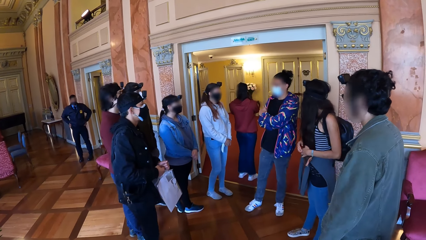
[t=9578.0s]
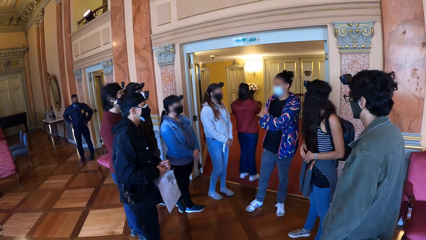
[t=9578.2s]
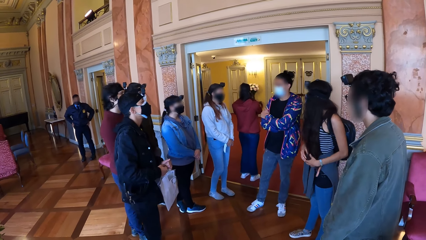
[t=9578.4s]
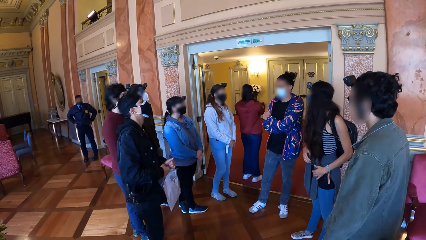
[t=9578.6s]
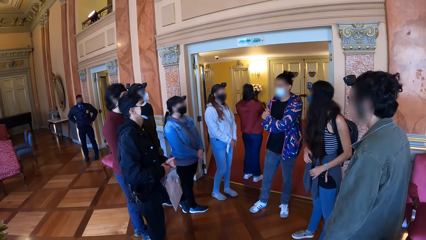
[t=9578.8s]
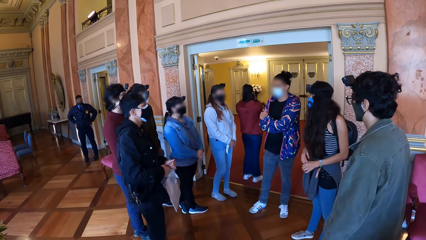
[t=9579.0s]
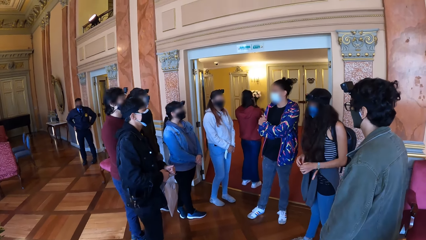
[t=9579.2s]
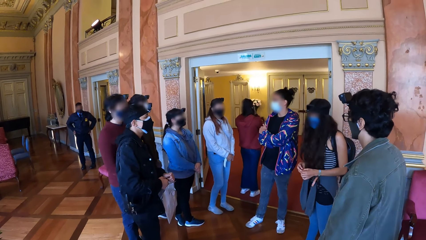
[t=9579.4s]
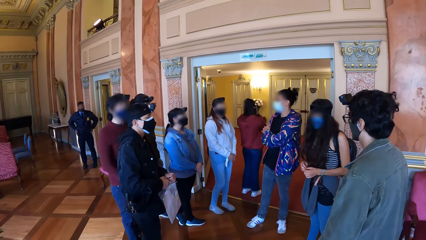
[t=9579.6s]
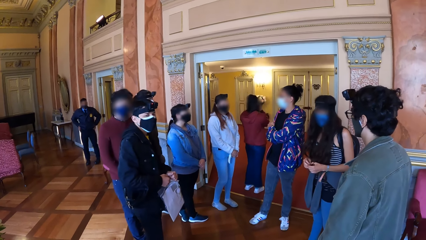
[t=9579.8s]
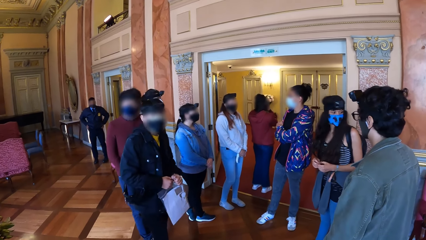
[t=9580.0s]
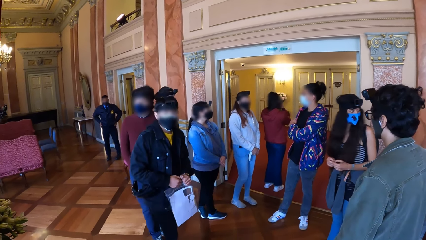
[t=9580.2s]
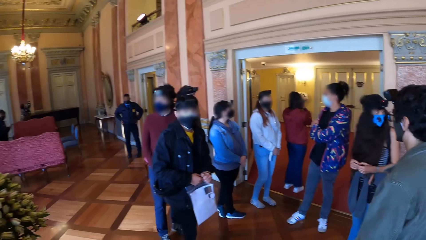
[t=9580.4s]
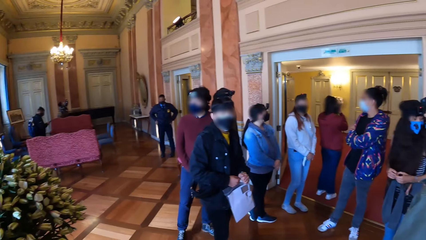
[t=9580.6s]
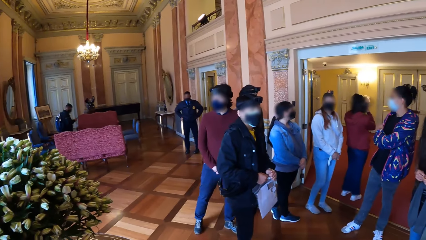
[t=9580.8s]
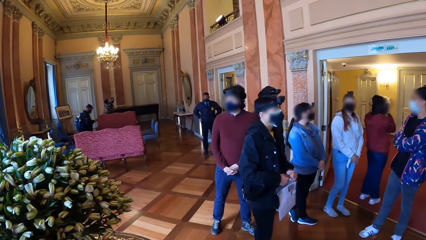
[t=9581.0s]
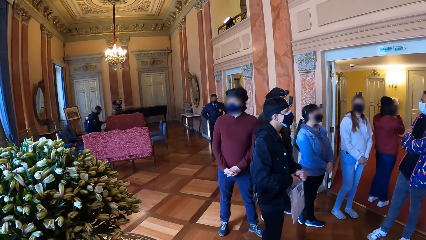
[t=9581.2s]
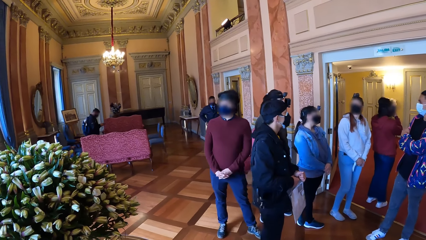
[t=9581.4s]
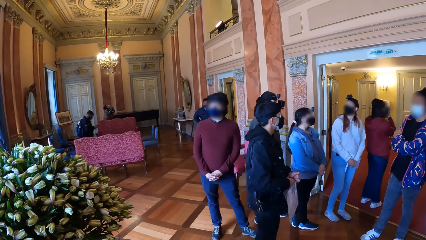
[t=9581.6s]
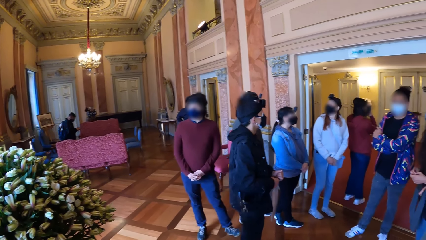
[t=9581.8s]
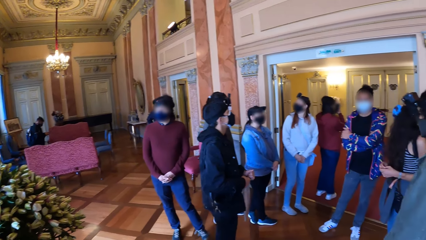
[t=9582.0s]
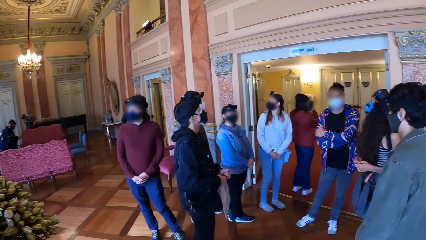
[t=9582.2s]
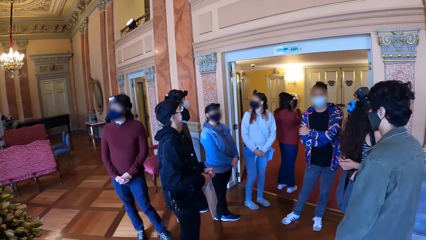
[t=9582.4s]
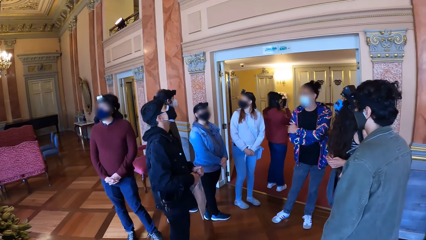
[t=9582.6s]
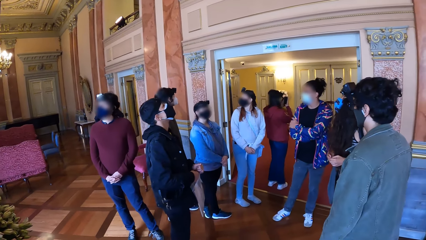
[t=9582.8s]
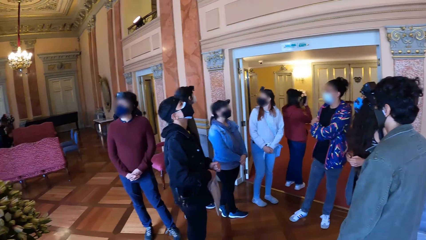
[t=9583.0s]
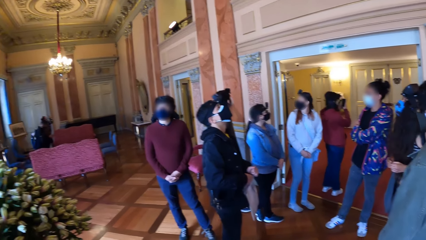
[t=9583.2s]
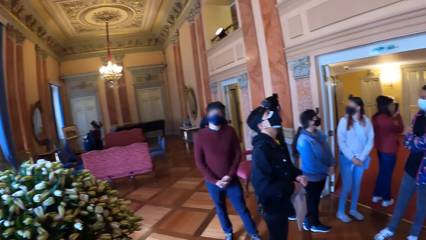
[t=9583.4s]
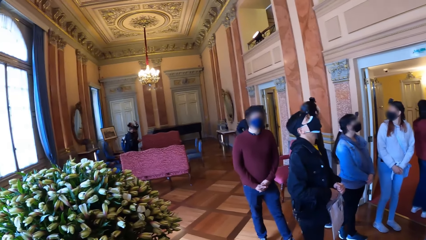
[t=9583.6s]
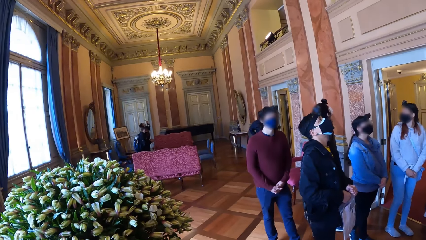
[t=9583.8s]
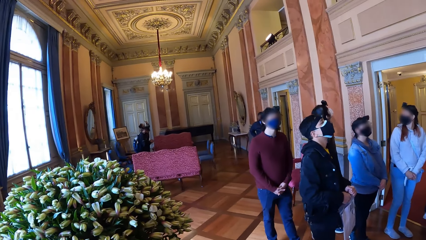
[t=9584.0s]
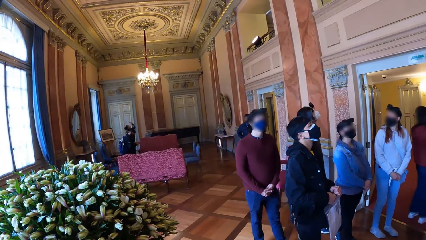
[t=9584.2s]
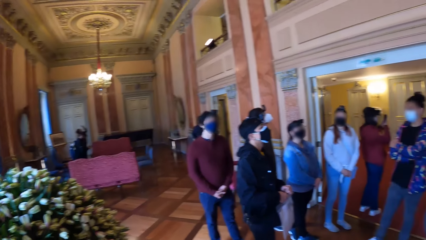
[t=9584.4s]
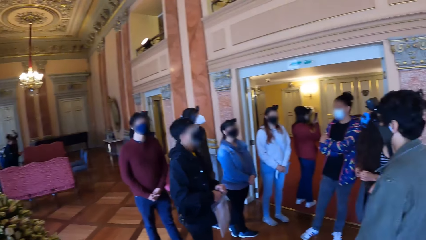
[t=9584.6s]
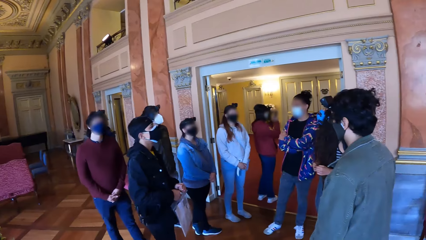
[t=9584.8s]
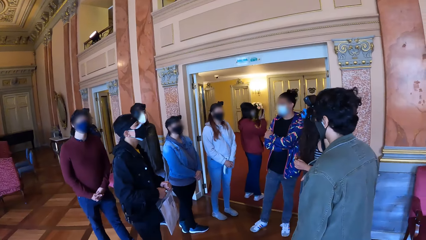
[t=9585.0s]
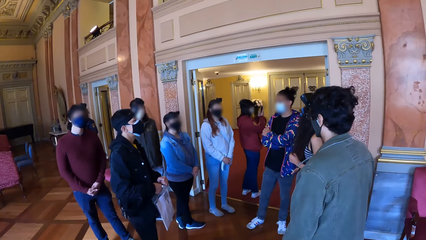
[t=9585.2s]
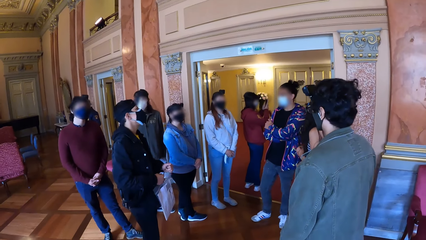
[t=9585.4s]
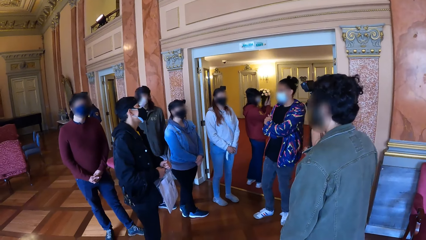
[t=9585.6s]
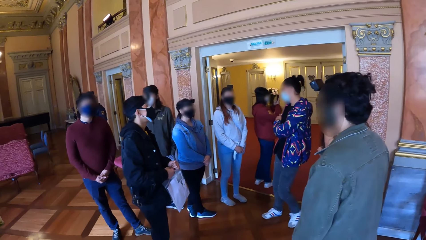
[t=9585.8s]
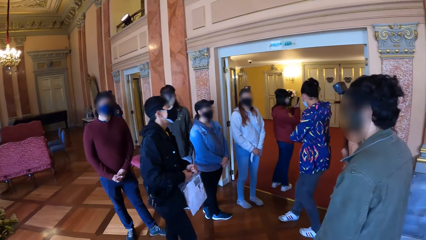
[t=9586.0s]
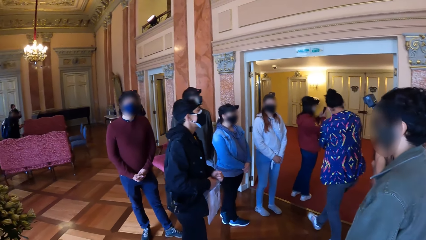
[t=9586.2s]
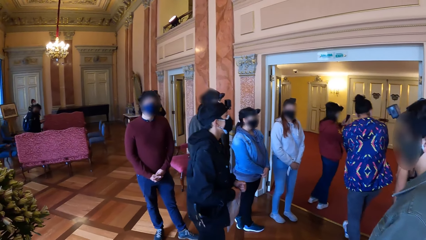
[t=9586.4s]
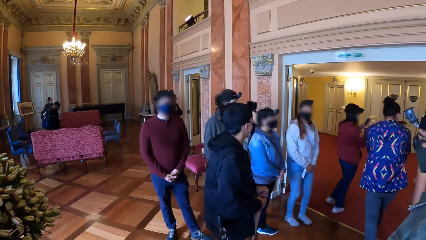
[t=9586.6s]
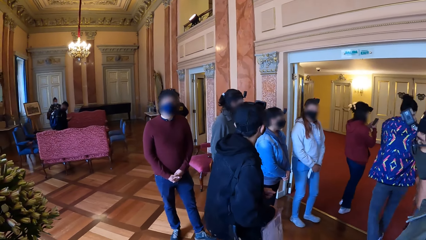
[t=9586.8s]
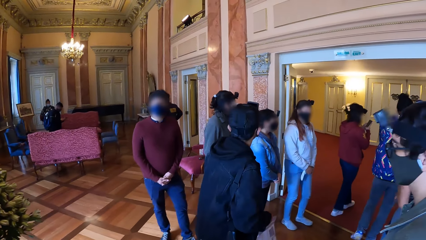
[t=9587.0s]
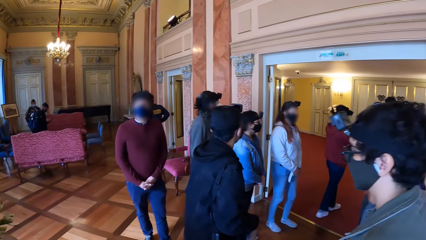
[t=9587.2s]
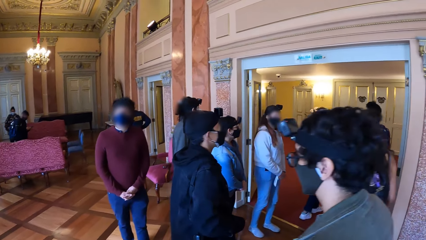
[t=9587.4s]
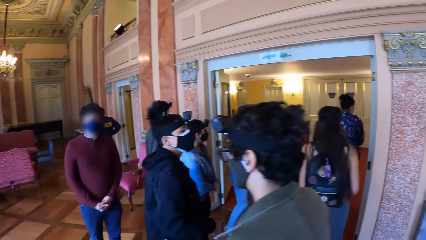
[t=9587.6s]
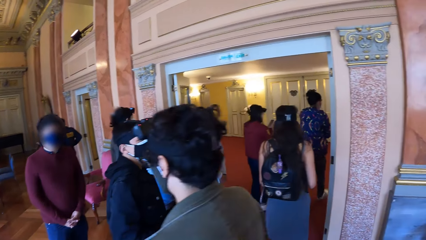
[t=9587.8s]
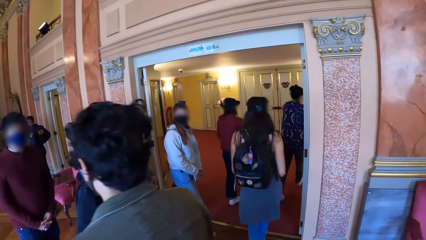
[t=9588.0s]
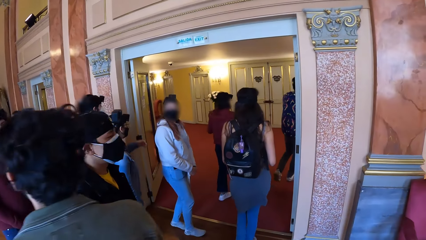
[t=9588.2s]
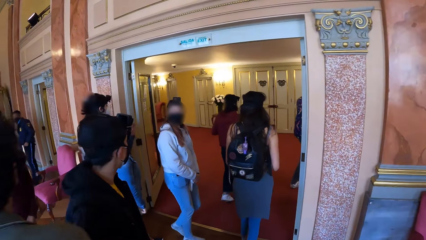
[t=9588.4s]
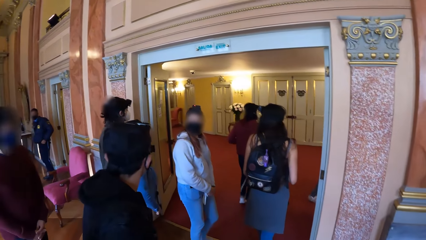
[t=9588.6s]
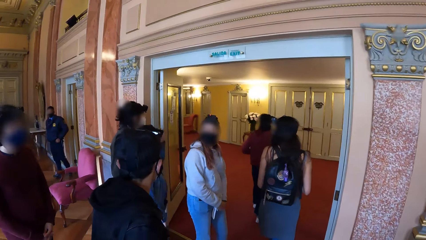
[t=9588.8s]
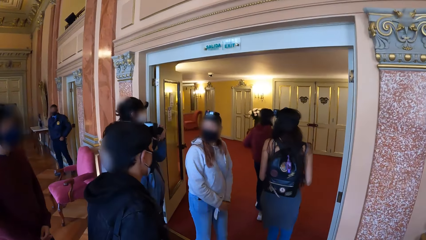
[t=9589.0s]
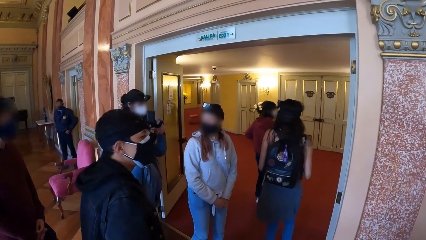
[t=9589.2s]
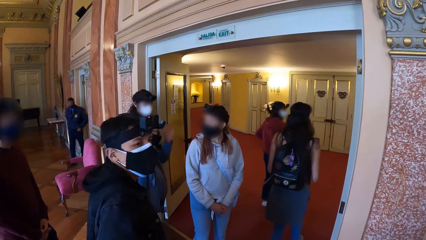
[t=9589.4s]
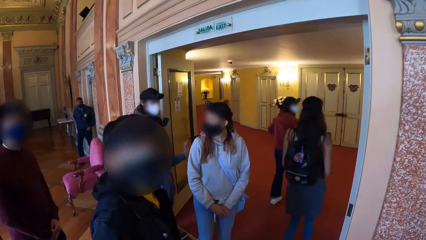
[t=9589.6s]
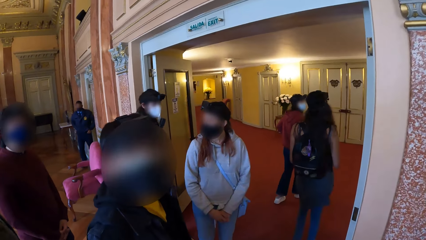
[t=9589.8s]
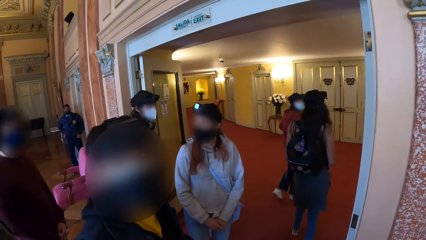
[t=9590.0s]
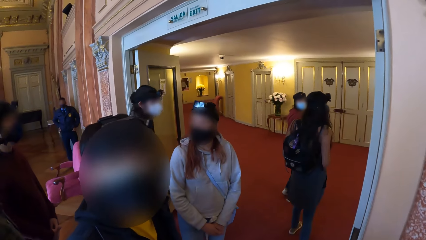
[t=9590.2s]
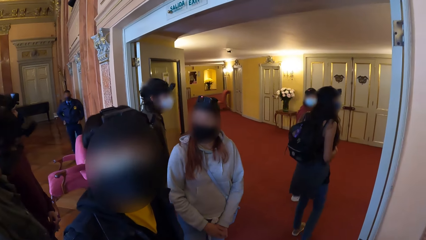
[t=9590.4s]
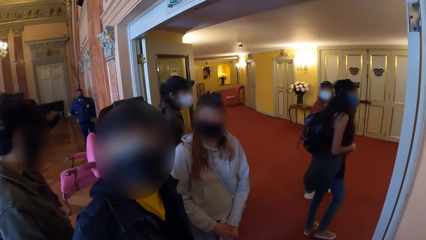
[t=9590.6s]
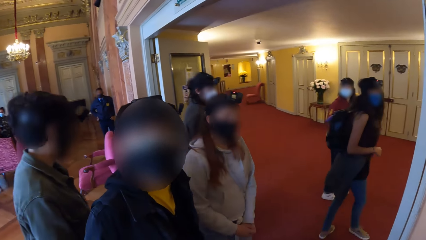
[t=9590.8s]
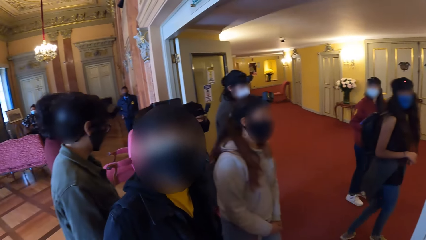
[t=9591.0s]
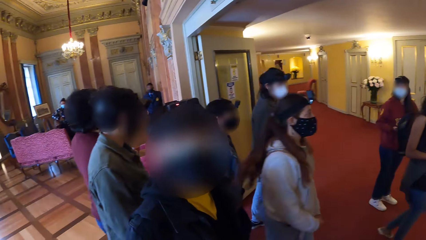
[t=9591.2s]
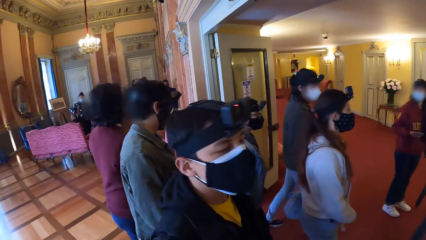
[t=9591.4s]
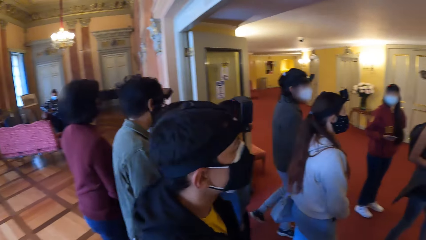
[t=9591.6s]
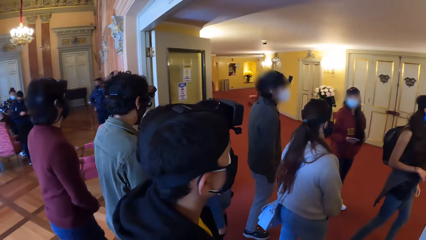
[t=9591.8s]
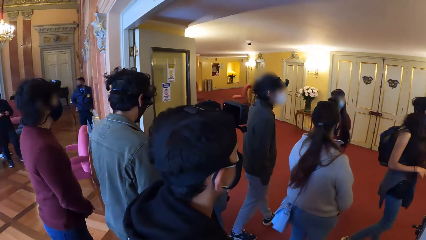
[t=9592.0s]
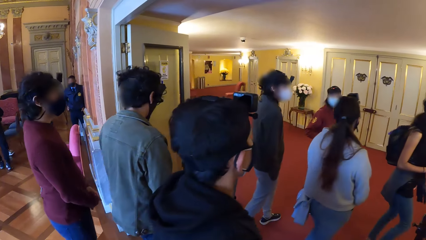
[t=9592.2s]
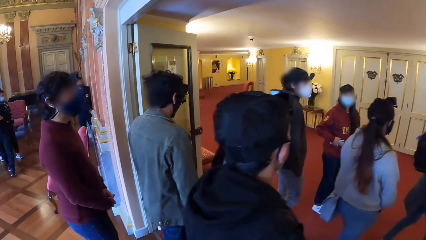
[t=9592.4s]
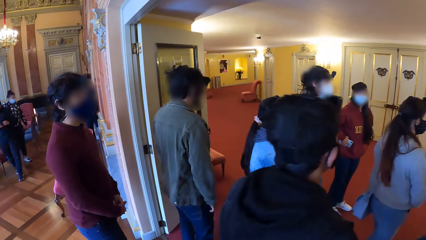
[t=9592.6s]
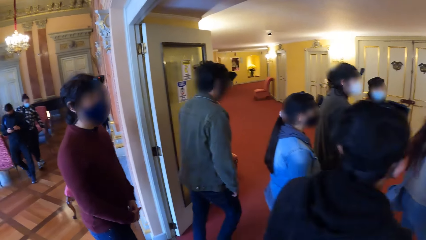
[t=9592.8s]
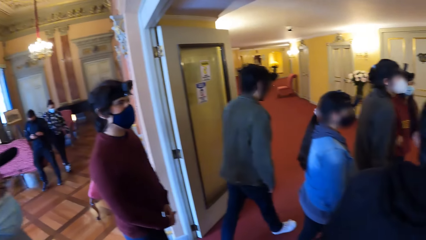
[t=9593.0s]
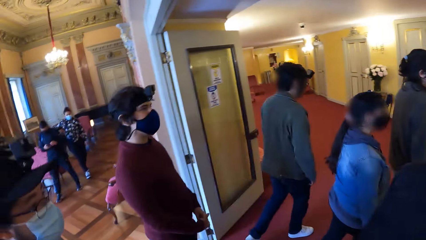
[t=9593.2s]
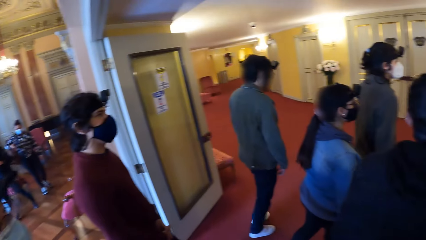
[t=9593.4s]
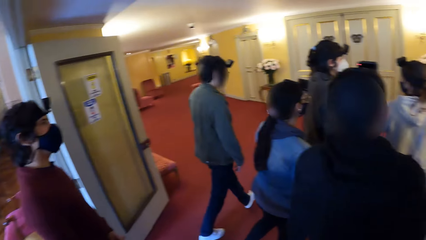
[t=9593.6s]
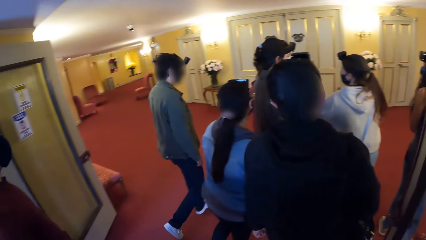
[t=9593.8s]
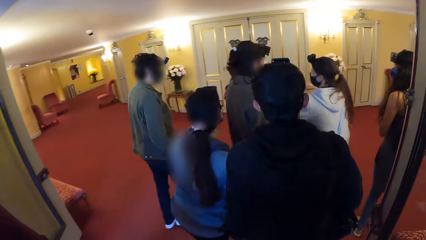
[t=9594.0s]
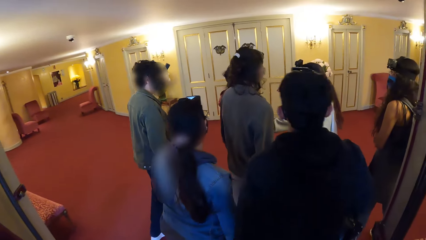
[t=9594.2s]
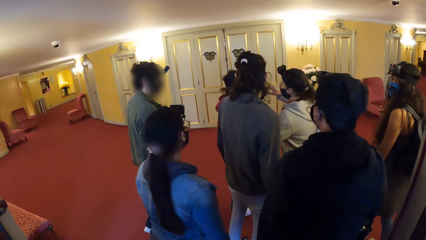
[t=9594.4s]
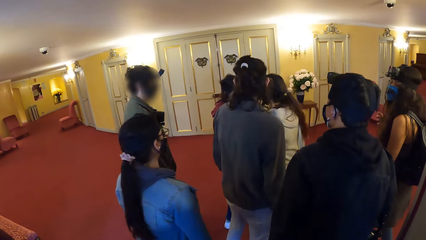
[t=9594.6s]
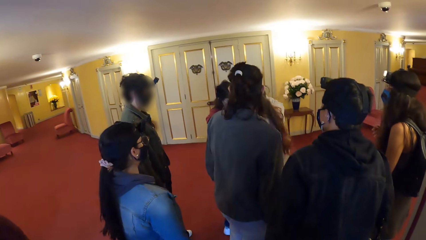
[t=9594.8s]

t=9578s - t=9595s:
The camera wearer looks around. They walk around the building. They converse with a person. They walk around the building.
